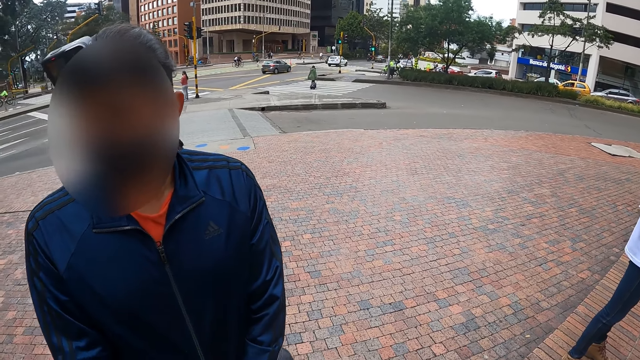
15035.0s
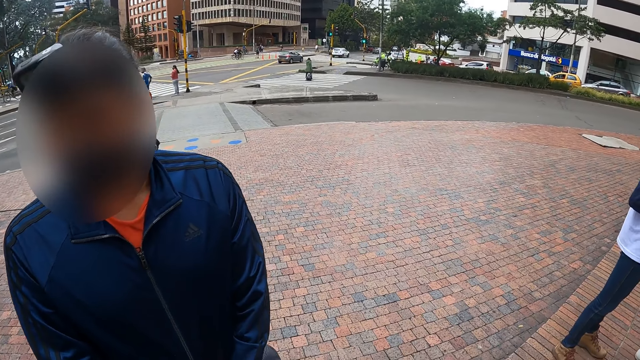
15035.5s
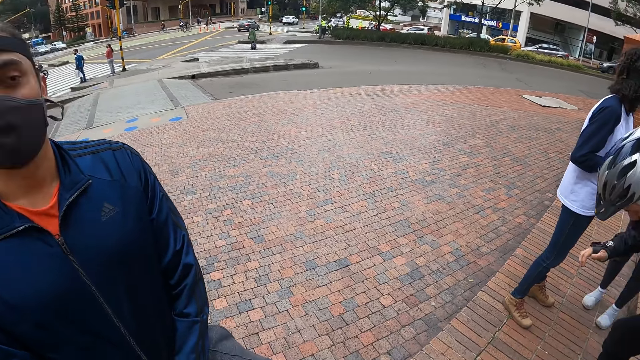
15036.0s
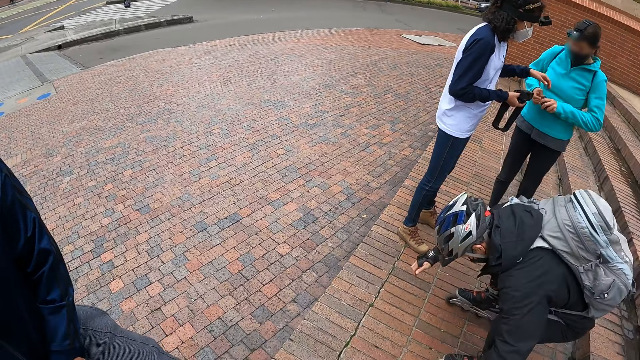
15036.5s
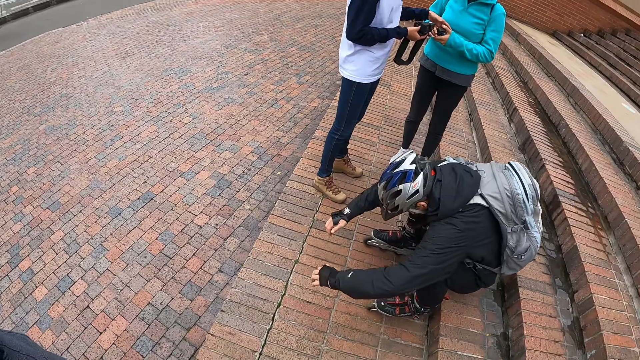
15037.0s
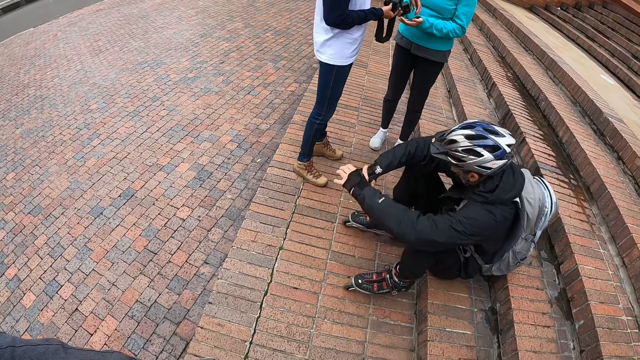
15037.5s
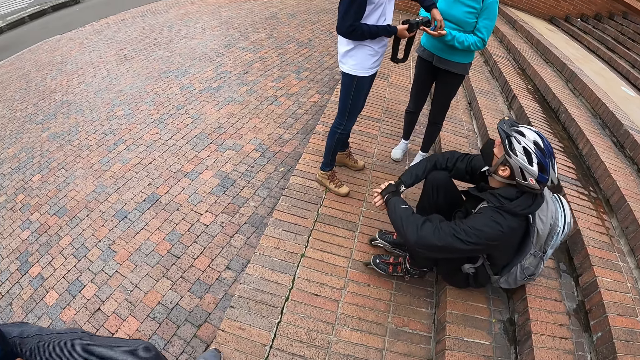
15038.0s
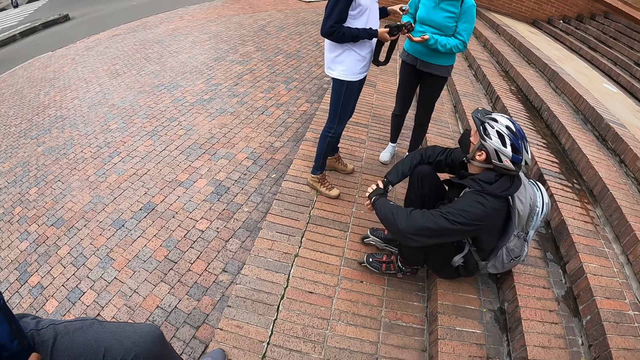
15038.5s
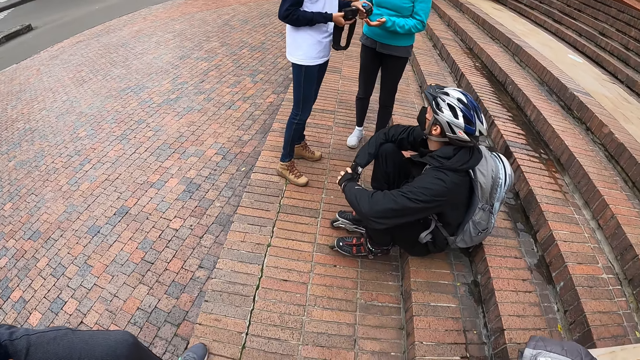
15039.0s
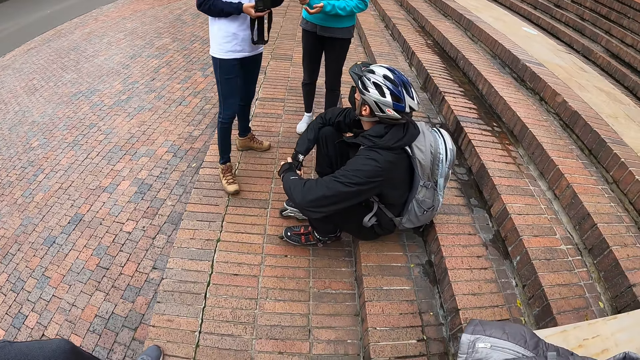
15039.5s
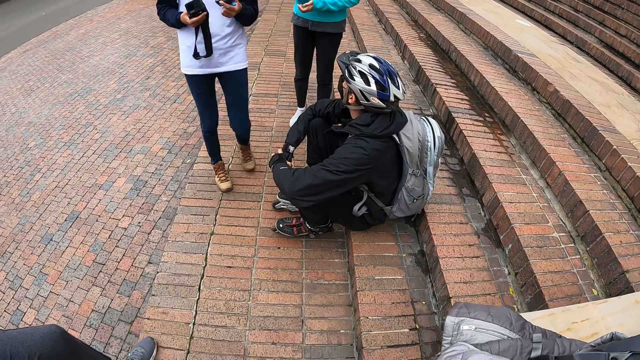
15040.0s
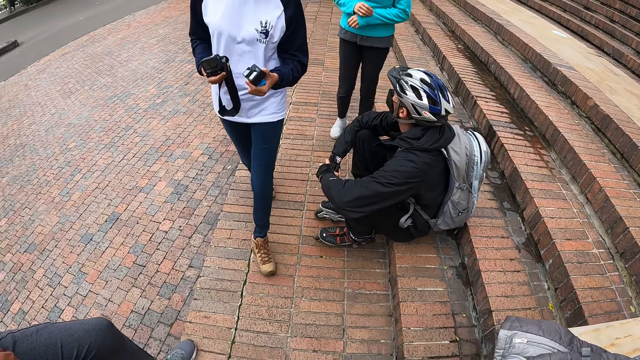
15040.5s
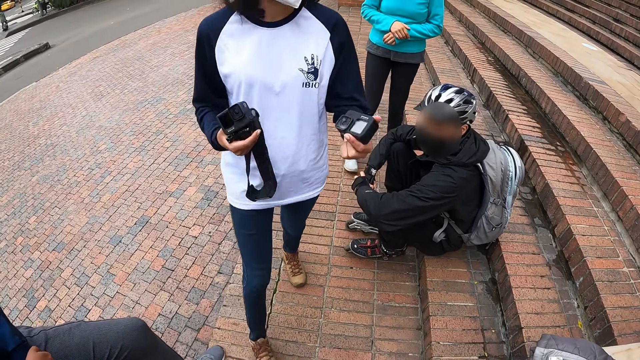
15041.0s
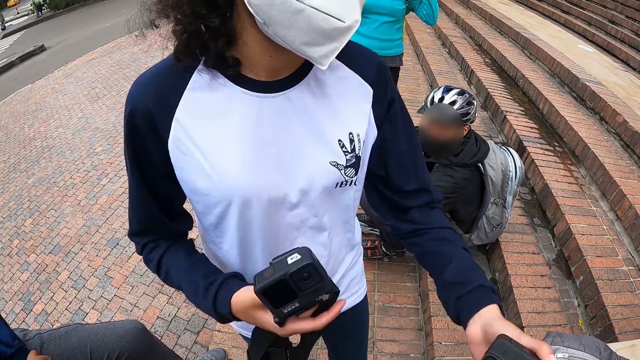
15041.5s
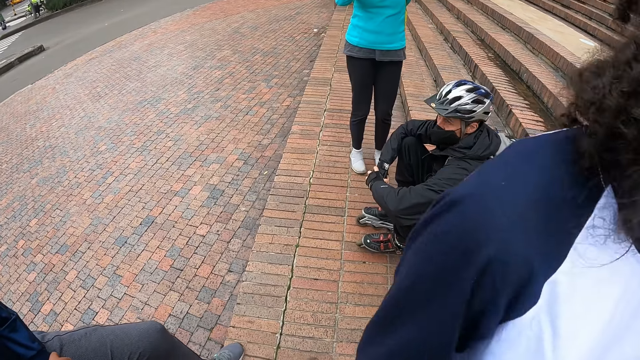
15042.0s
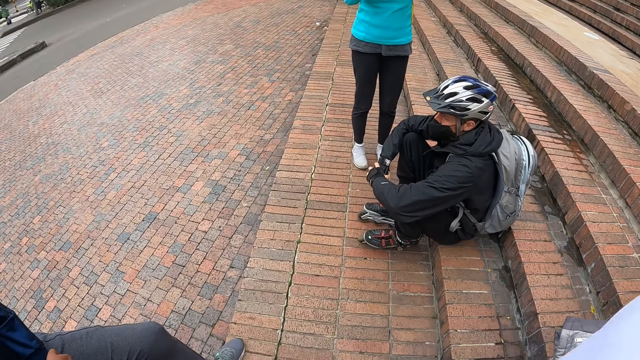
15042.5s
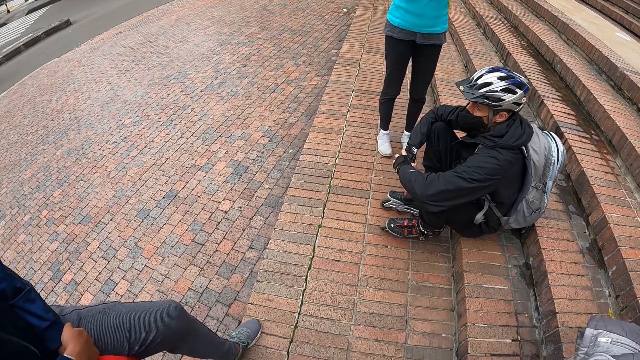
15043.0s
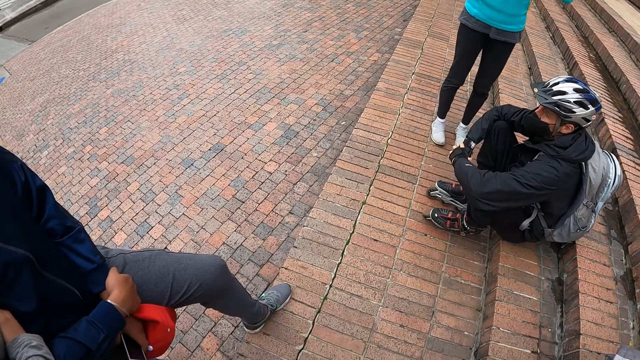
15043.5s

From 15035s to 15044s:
The man collects the camera from the woman with her left hand. The camera wearer looks at a person.

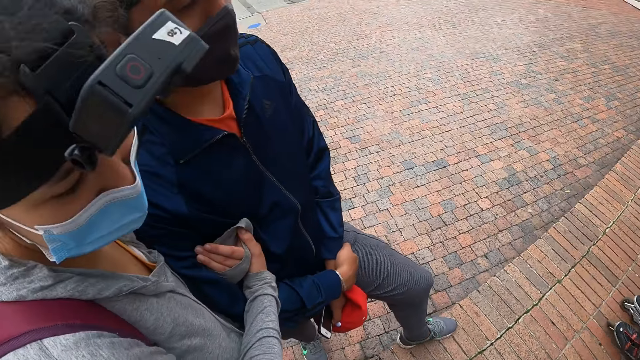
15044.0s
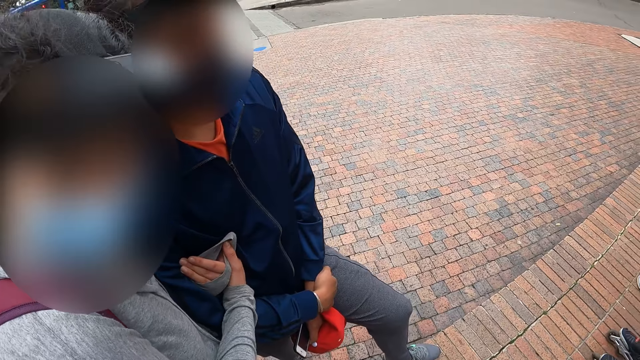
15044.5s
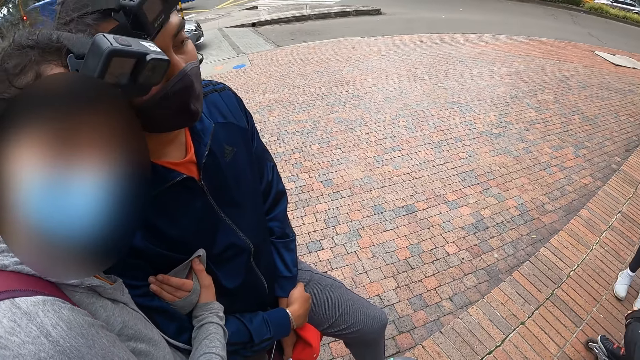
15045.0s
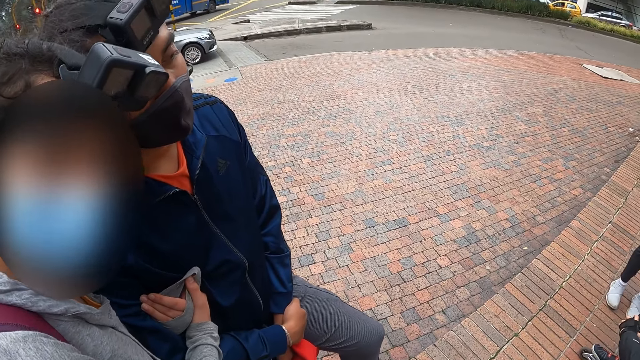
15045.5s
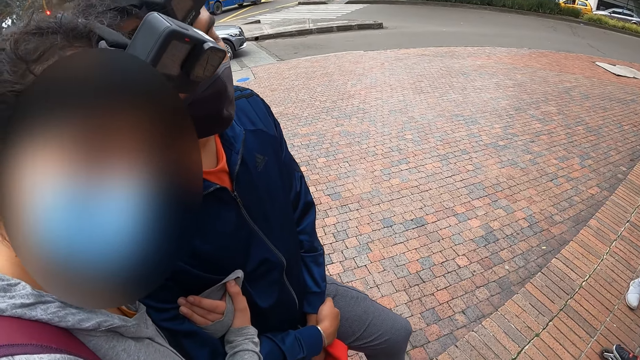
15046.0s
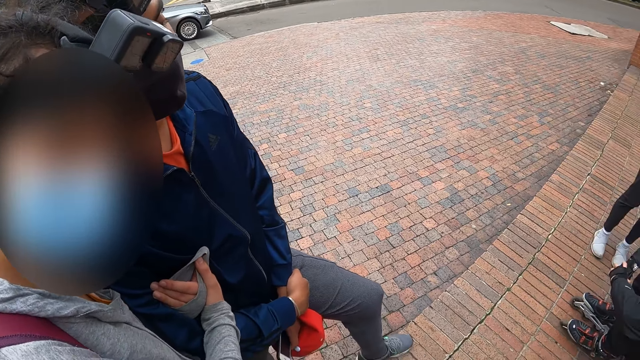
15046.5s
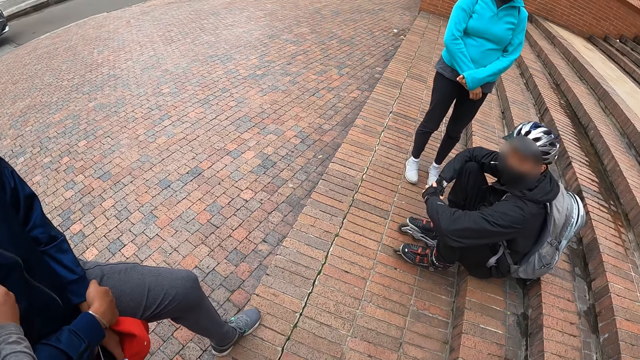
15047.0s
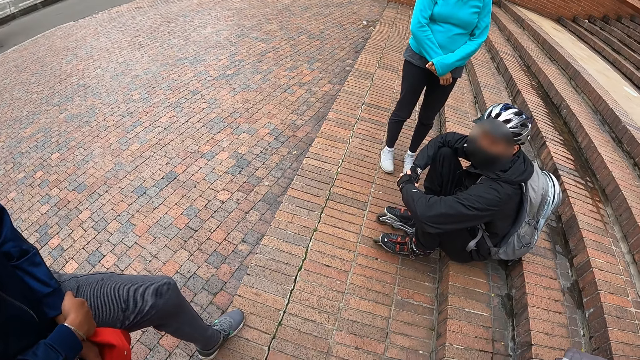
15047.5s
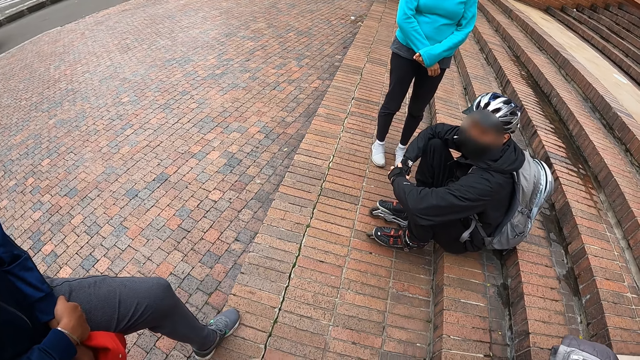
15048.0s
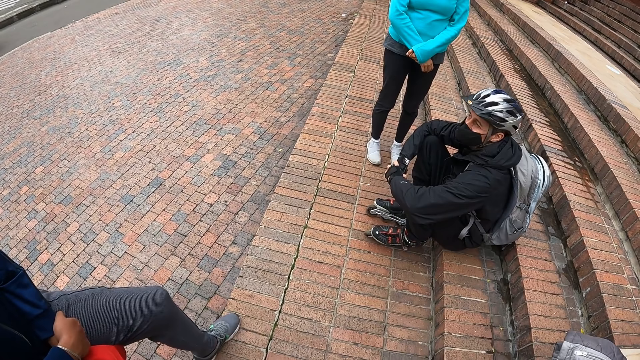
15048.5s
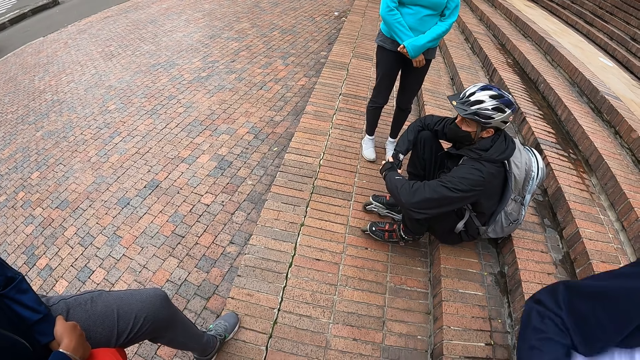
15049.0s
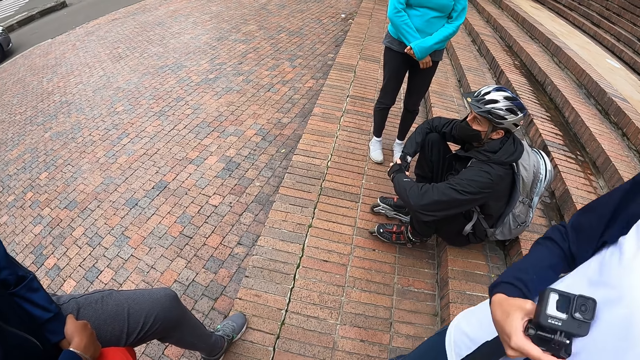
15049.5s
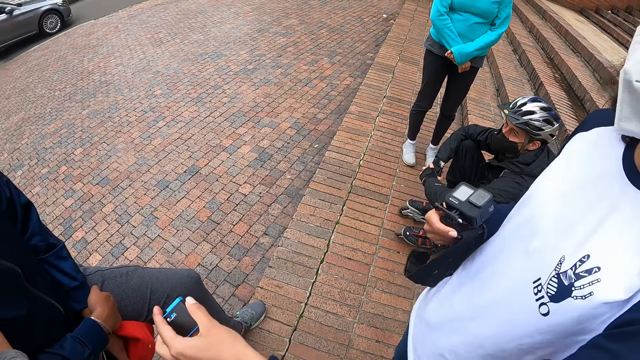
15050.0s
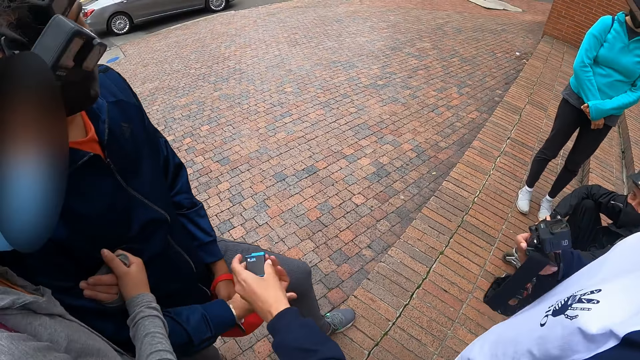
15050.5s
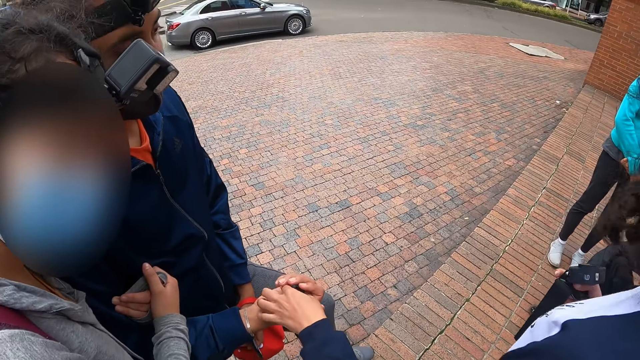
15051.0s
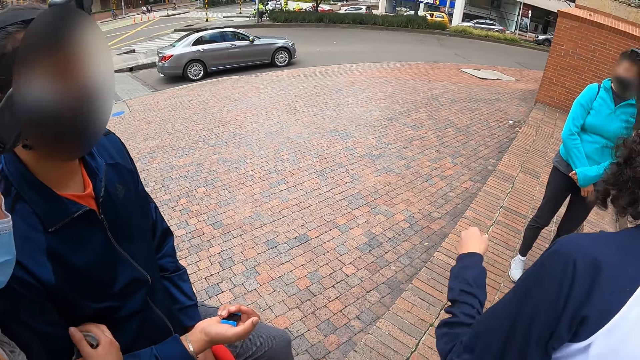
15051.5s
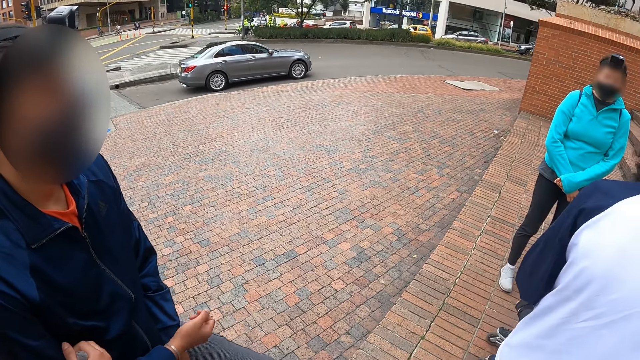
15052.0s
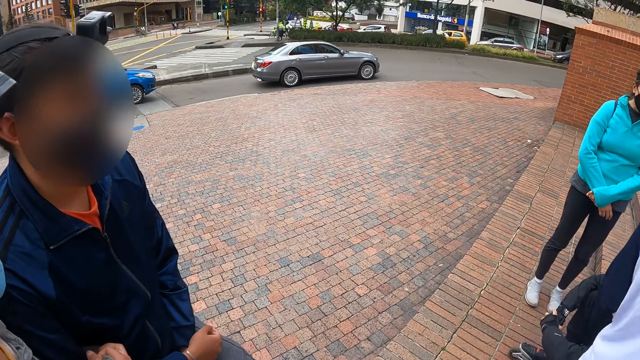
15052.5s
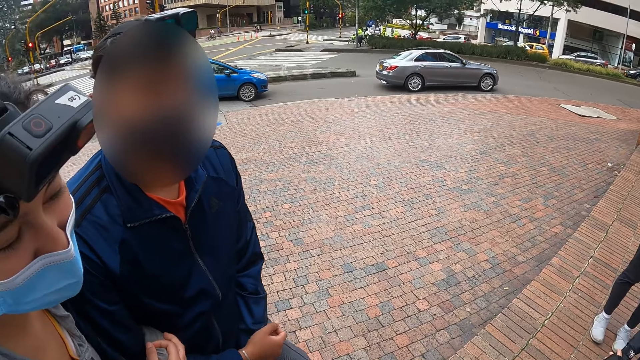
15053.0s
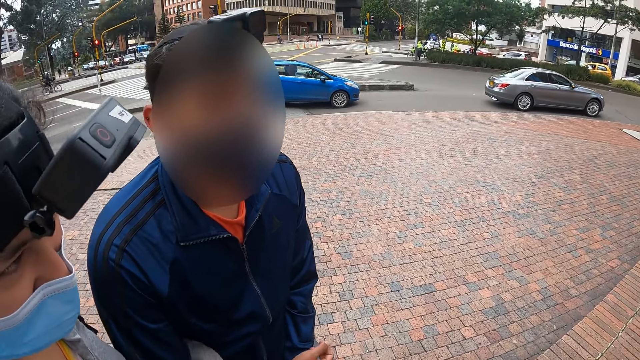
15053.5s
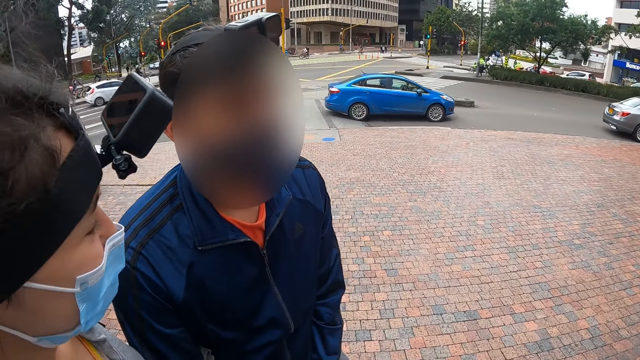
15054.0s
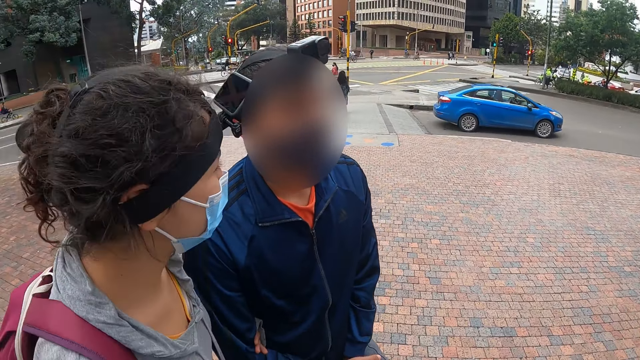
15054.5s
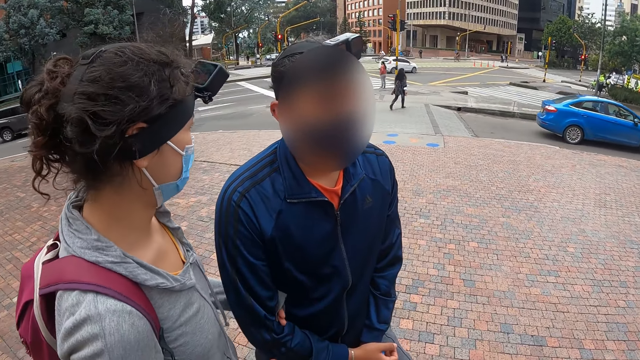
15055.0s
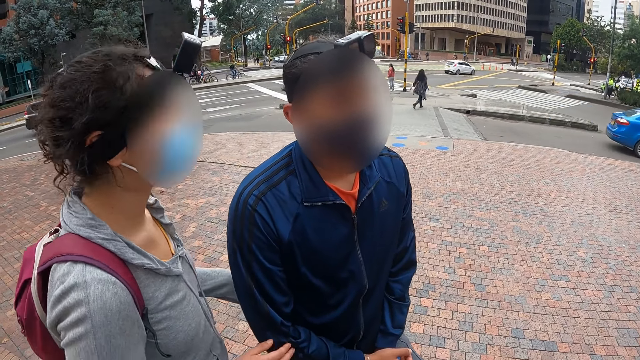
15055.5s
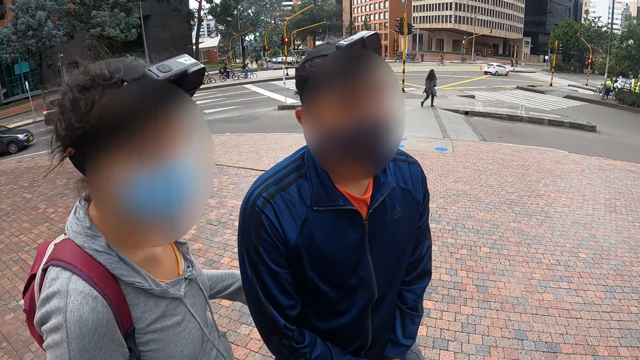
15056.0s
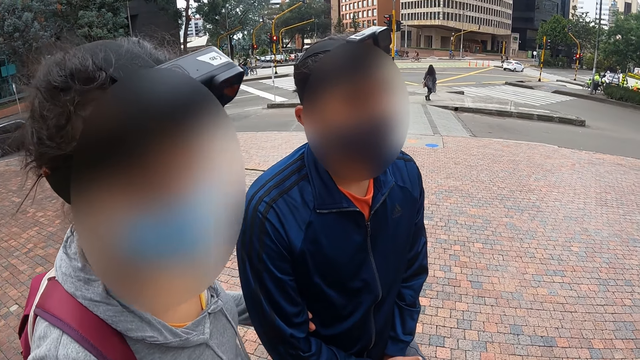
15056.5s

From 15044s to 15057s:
The camera wearer looks at a woman. They look at a person. A man collects the camera from another man with his right hand.
